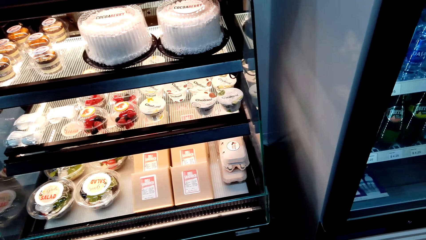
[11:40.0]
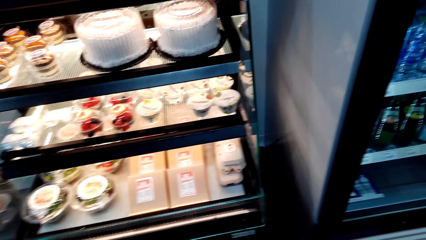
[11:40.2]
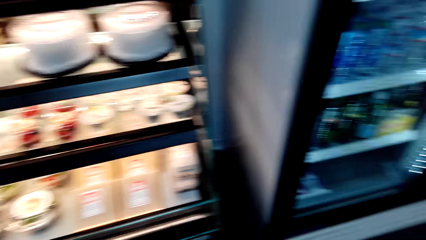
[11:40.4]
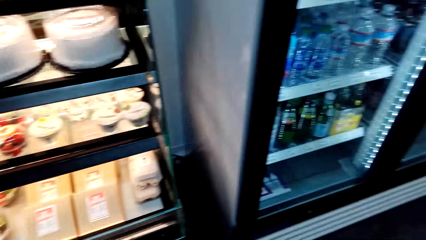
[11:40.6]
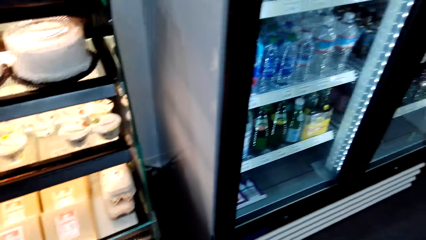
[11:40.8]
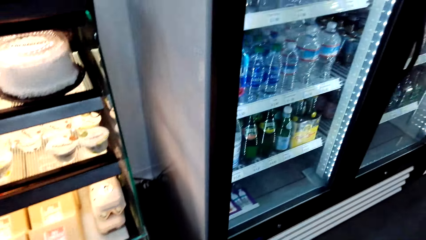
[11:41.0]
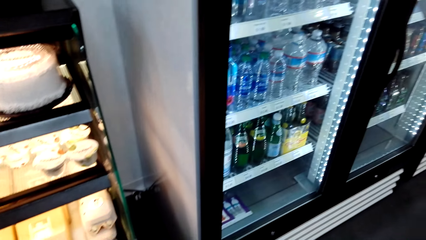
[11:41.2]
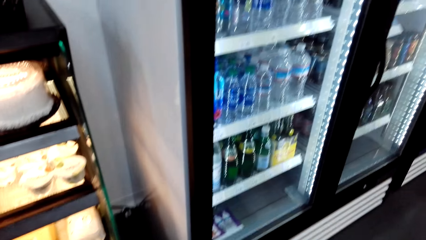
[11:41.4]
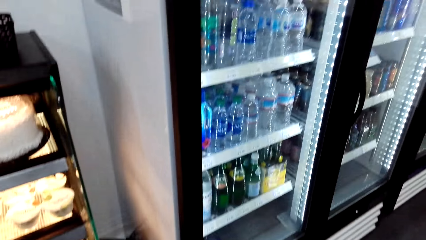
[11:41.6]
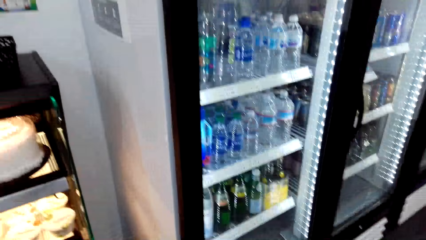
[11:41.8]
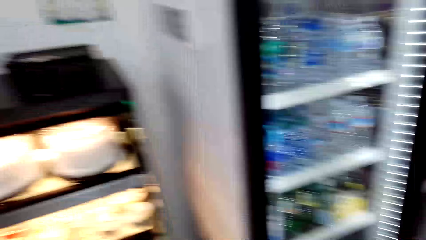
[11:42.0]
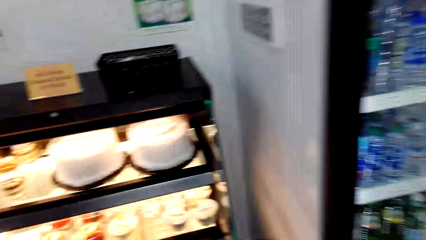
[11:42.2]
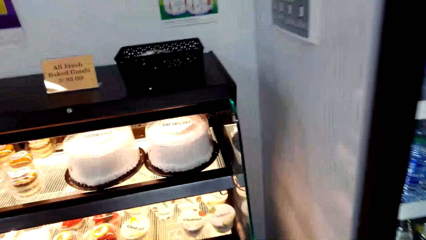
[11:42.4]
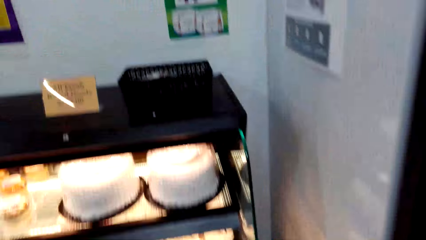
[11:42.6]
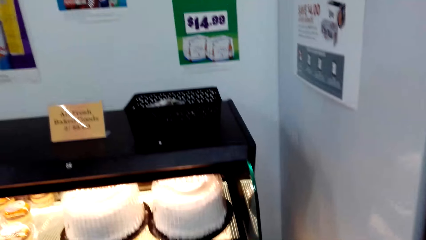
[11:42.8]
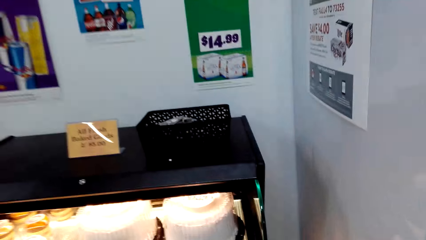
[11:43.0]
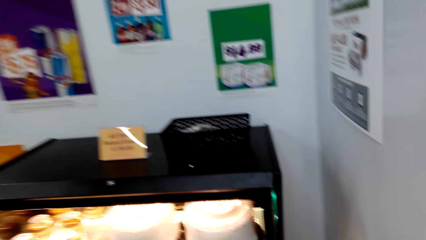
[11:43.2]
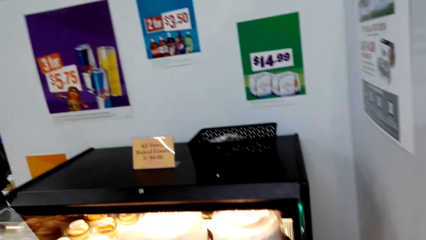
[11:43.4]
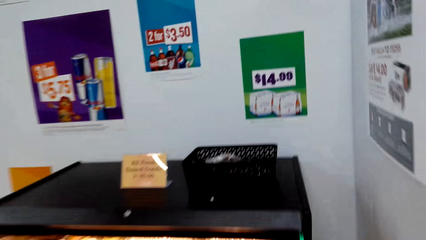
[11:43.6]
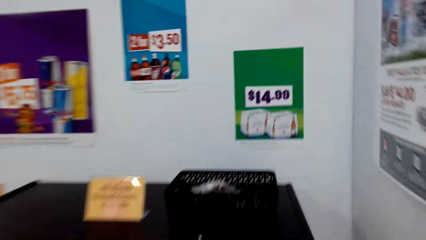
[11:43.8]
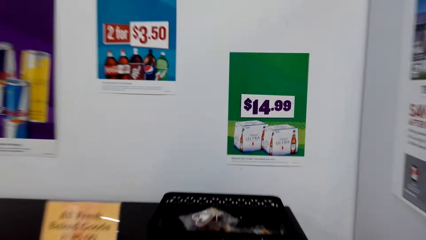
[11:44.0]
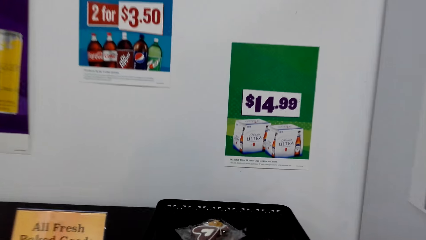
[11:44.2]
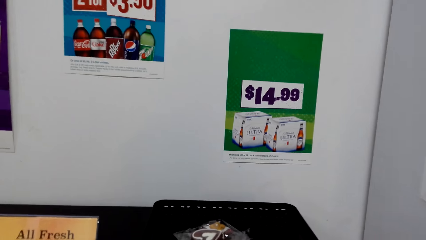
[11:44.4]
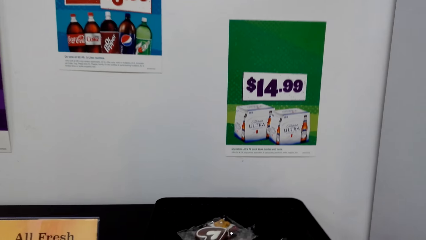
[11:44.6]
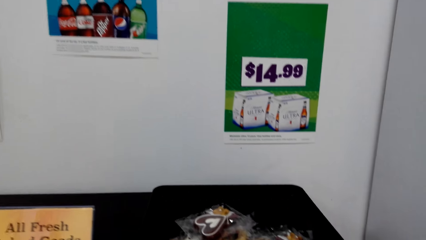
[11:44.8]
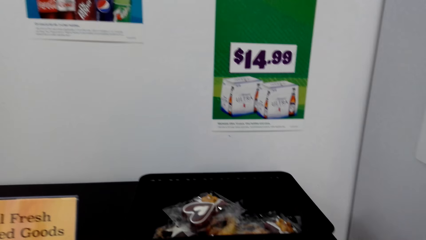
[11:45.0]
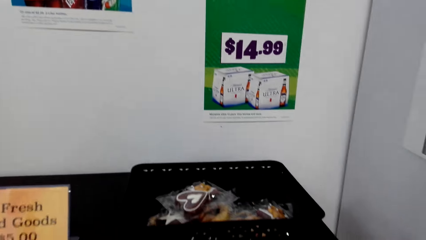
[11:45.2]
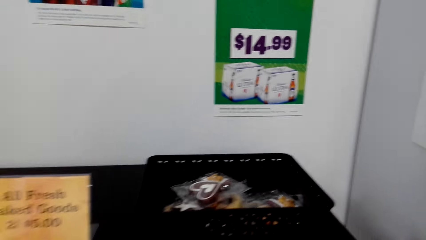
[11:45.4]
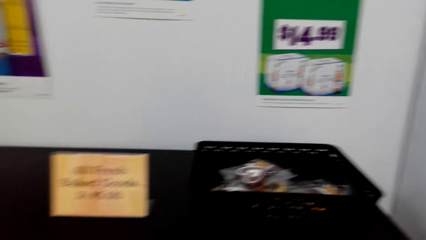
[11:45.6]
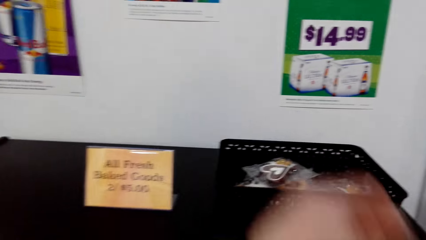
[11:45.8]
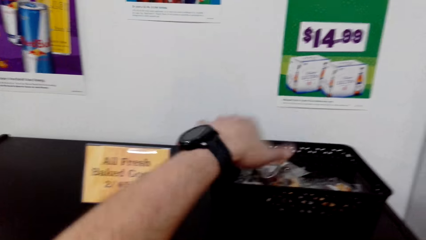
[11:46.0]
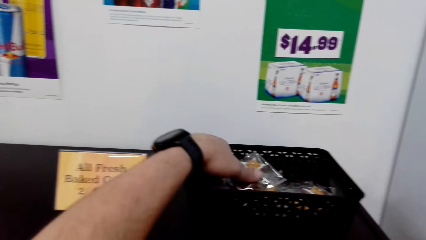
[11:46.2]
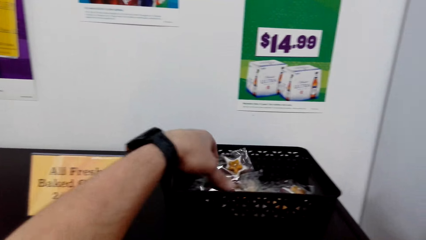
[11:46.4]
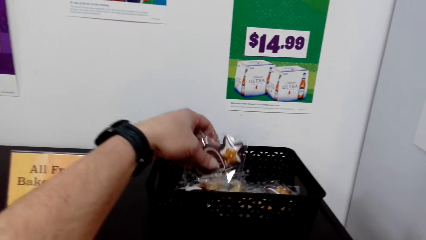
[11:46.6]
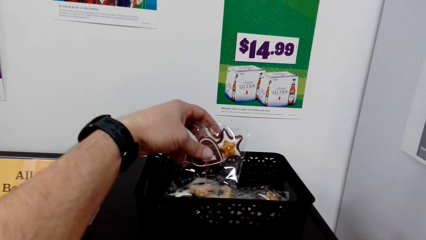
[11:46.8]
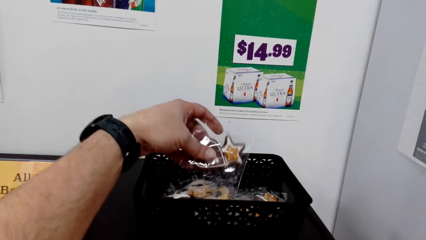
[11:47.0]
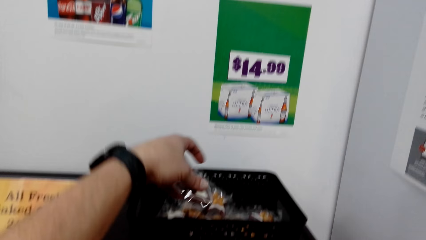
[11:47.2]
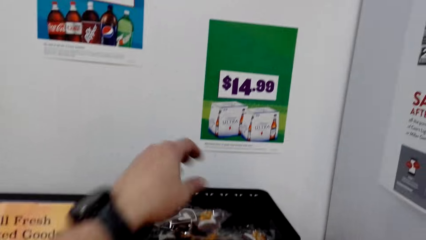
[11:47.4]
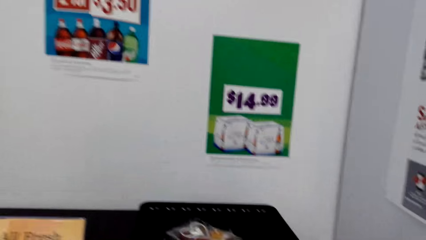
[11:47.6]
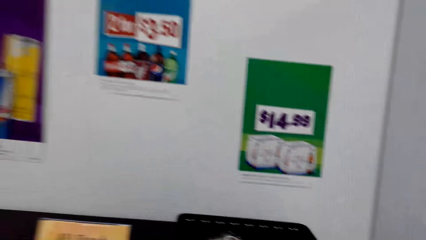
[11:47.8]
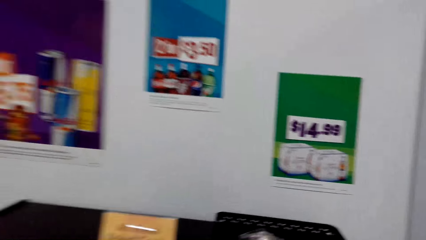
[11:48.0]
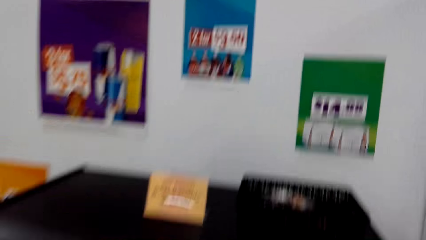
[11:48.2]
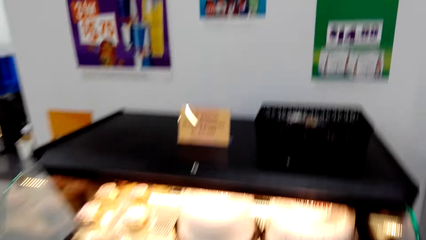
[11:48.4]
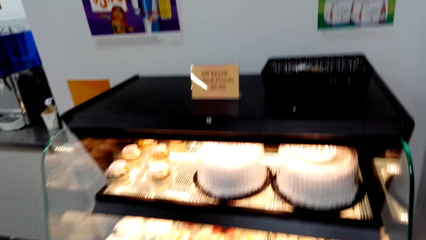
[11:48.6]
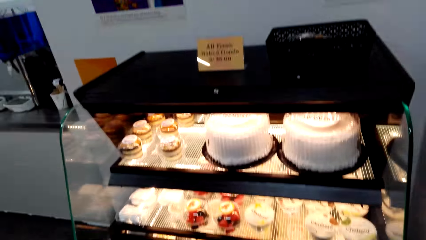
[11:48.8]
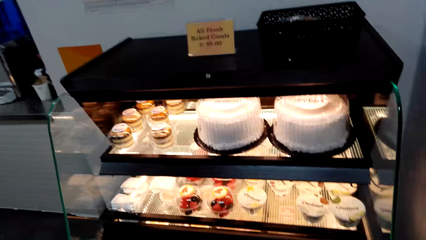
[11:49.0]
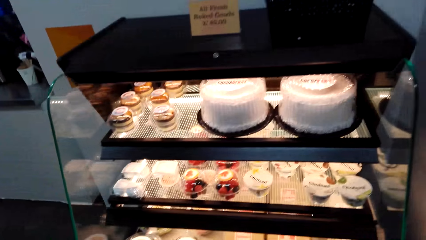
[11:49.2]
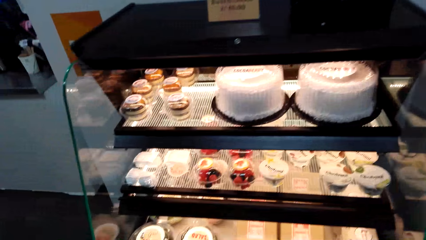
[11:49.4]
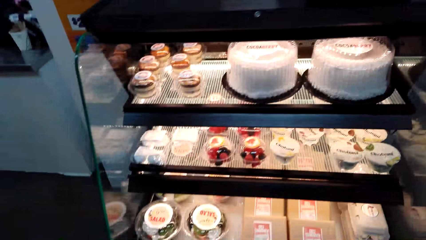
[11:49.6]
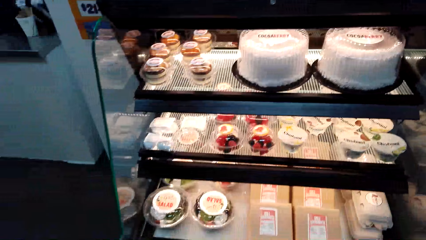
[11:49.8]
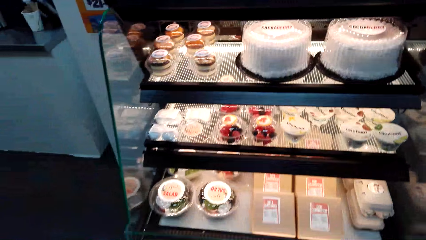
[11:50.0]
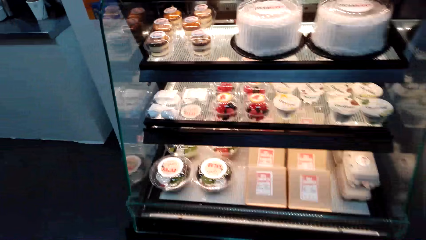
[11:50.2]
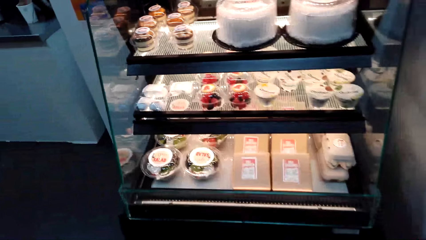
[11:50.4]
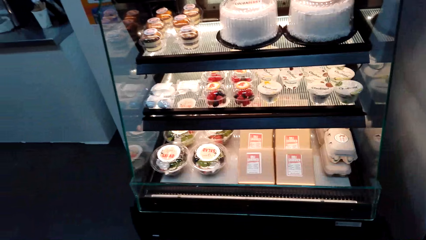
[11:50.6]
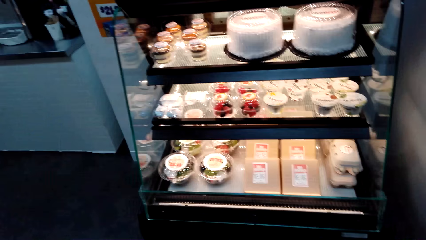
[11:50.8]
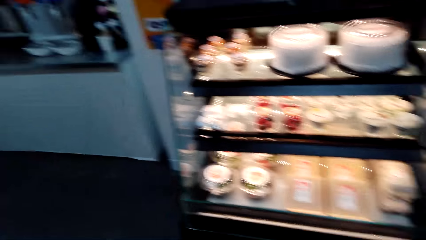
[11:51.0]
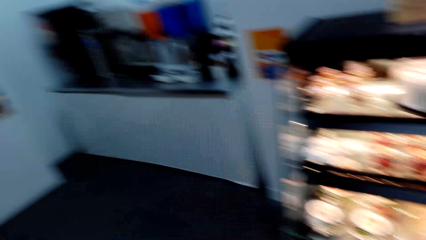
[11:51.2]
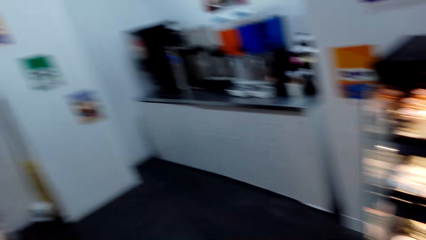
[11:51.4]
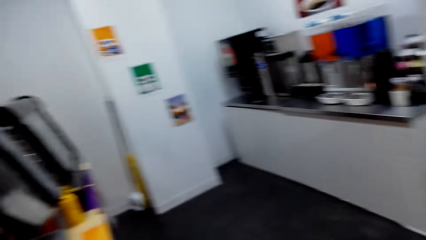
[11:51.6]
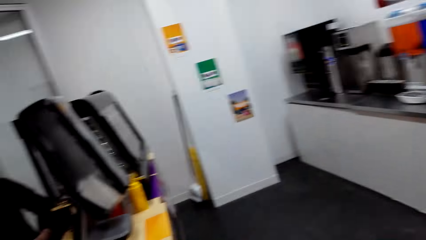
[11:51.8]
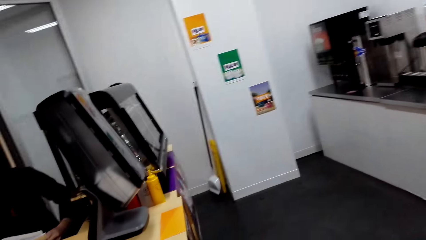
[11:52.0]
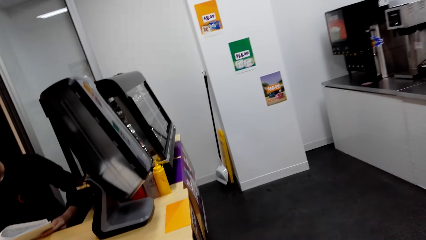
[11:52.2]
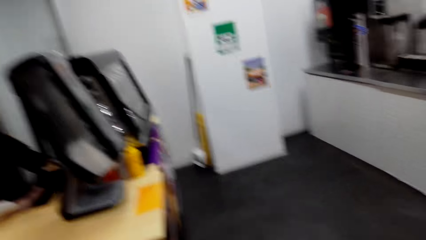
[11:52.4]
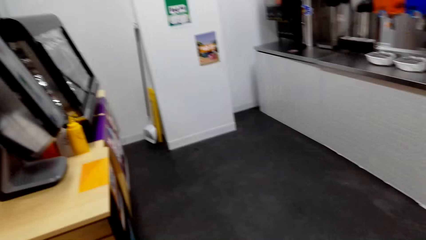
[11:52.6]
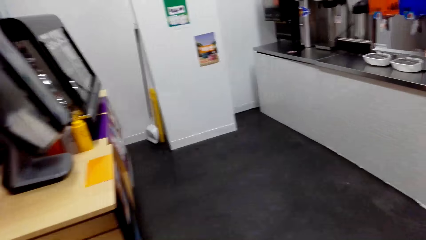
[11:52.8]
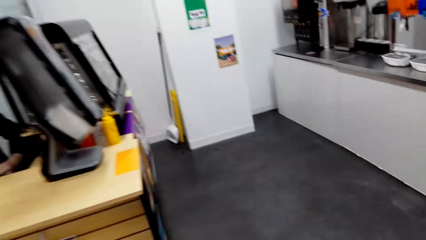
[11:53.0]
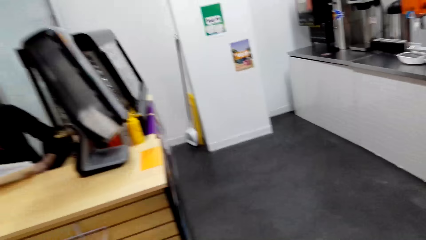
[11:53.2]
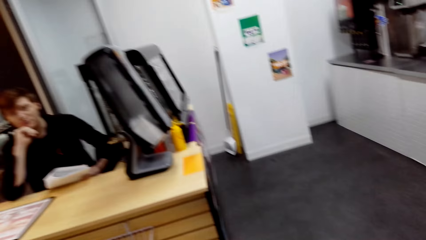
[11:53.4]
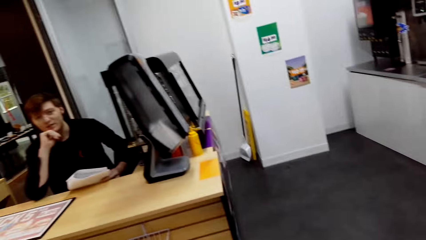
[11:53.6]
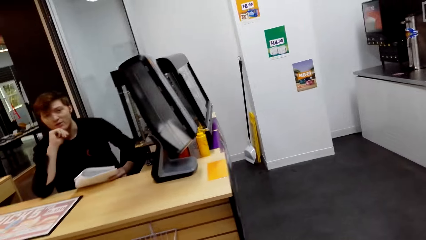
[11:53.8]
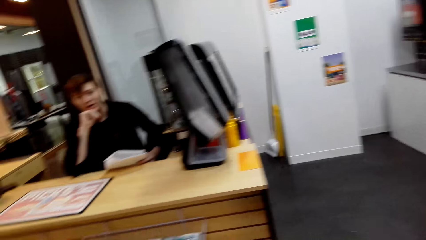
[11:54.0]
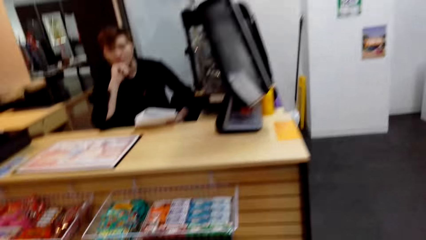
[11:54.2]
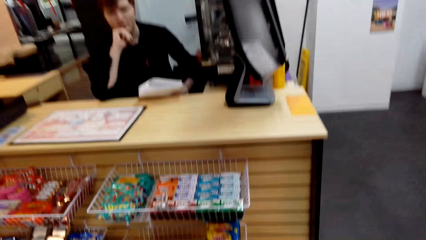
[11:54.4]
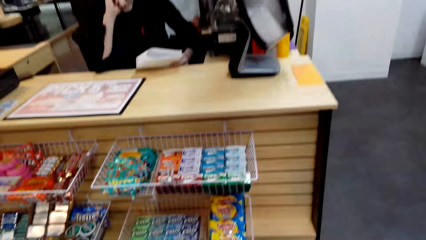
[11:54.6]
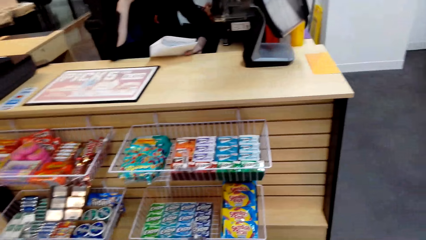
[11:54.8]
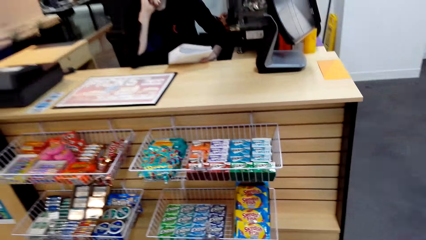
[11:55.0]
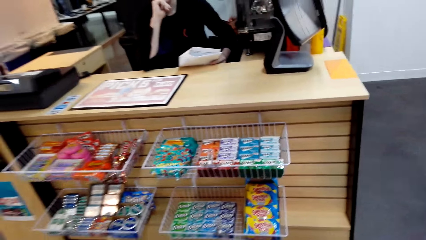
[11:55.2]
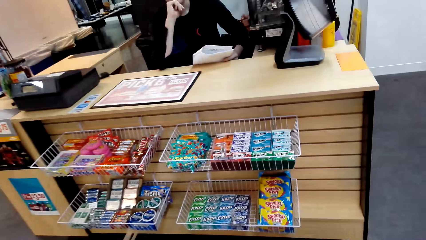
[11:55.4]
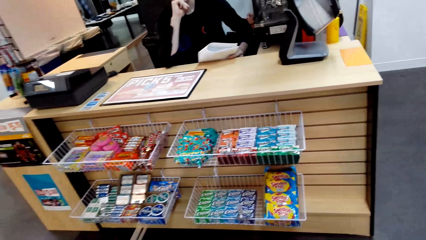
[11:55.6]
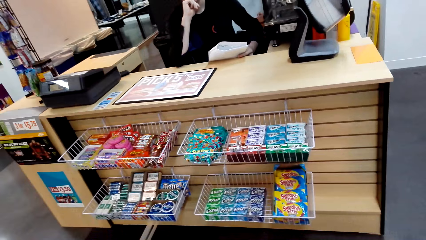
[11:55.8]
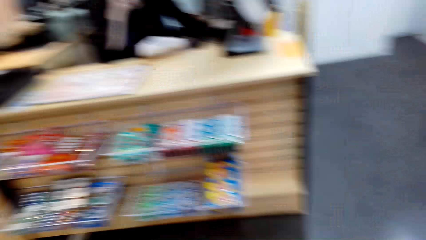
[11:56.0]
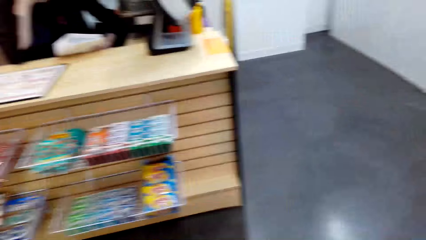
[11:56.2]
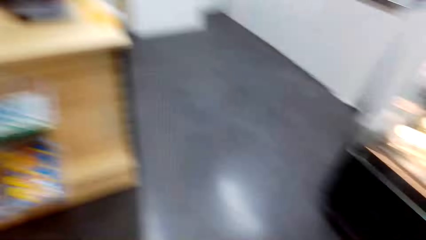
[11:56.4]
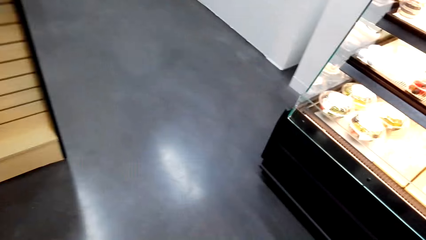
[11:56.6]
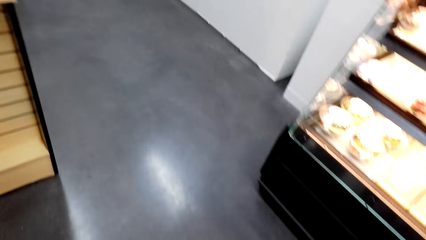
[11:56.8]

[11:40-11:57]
The camera wearer picks up the queen cake. They place the cake in the basket. A man talks with the camera wearer.
